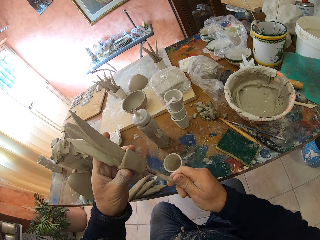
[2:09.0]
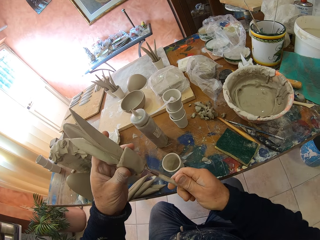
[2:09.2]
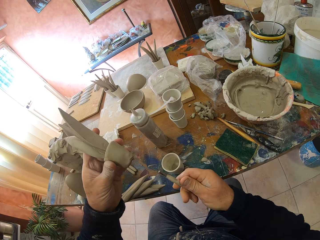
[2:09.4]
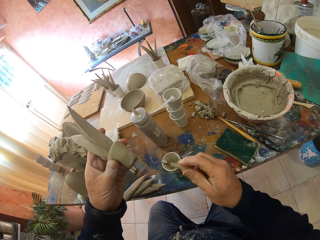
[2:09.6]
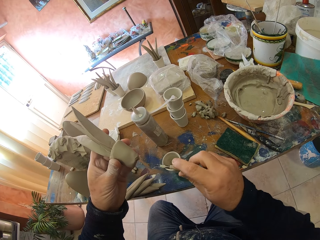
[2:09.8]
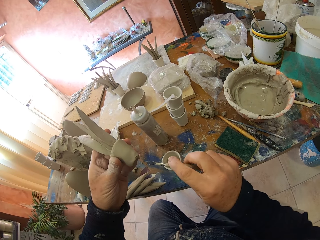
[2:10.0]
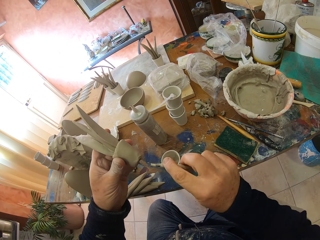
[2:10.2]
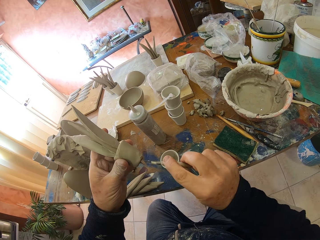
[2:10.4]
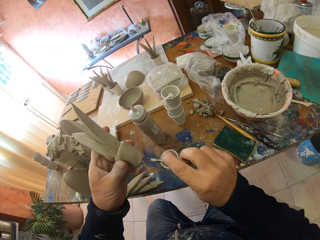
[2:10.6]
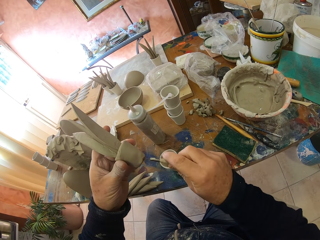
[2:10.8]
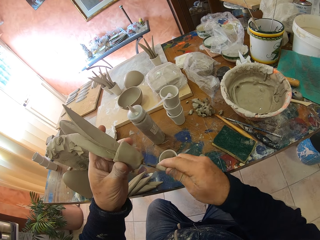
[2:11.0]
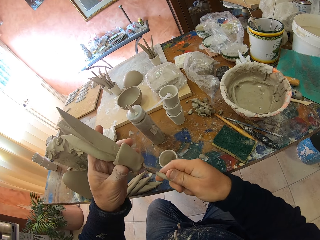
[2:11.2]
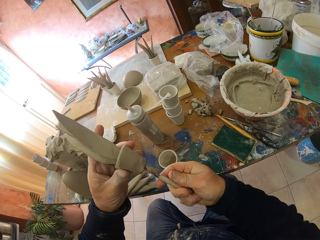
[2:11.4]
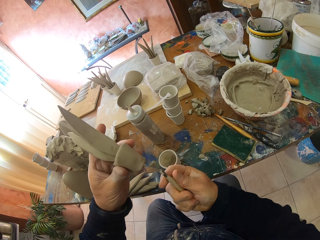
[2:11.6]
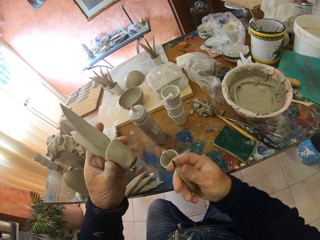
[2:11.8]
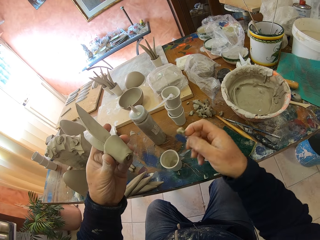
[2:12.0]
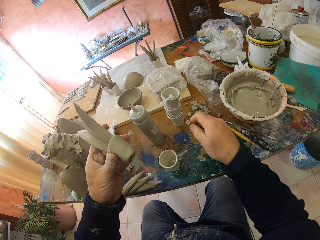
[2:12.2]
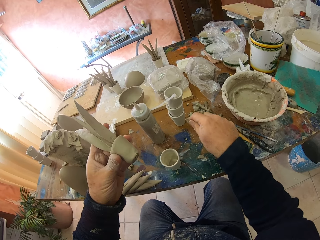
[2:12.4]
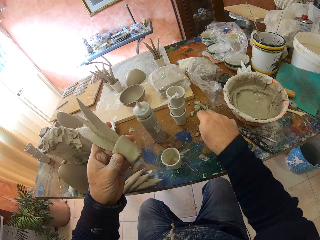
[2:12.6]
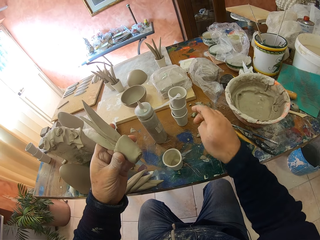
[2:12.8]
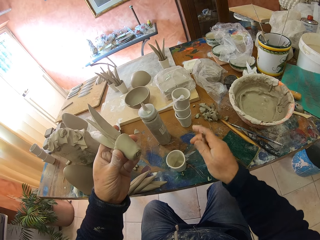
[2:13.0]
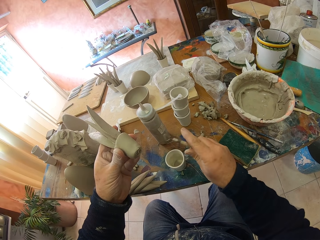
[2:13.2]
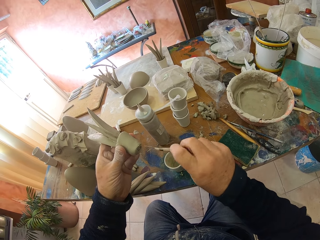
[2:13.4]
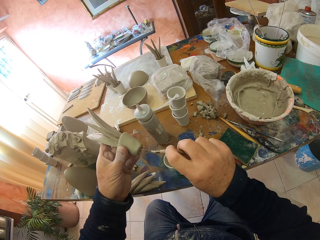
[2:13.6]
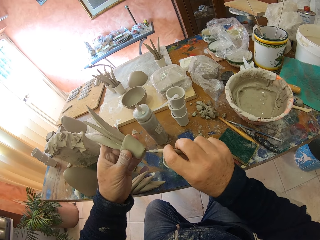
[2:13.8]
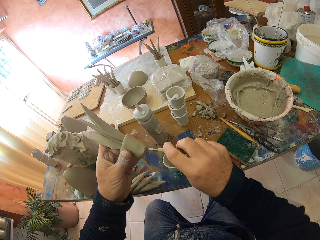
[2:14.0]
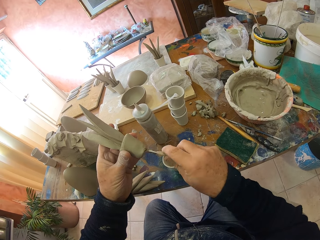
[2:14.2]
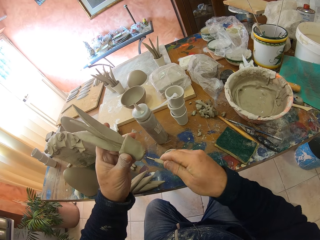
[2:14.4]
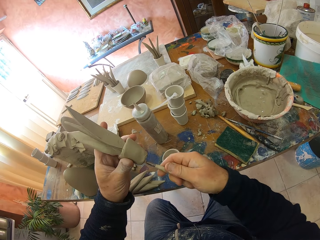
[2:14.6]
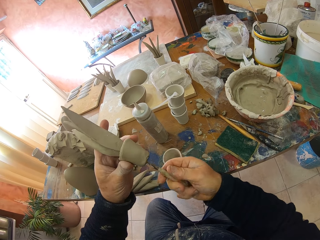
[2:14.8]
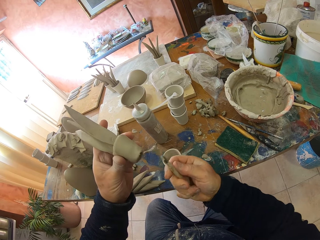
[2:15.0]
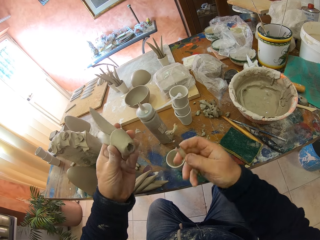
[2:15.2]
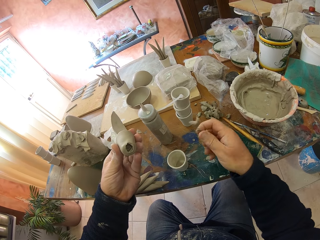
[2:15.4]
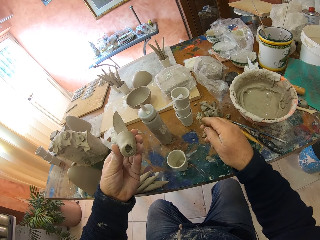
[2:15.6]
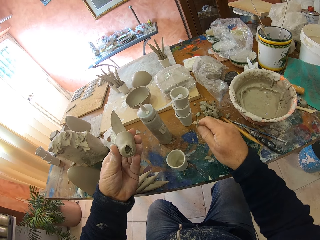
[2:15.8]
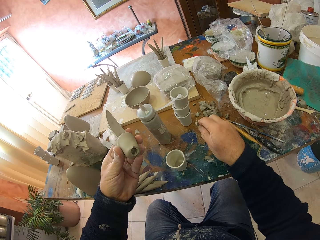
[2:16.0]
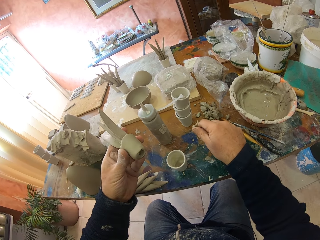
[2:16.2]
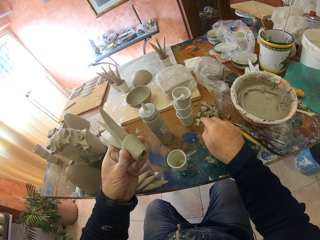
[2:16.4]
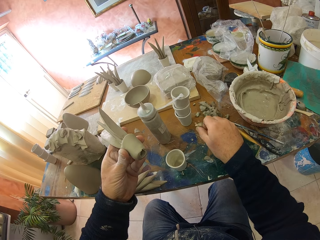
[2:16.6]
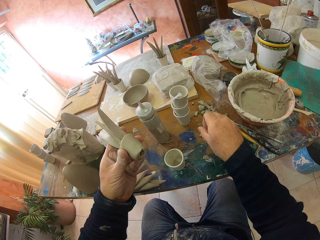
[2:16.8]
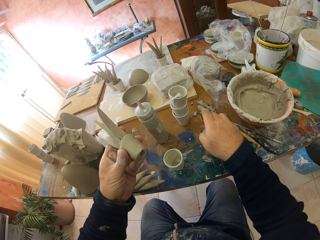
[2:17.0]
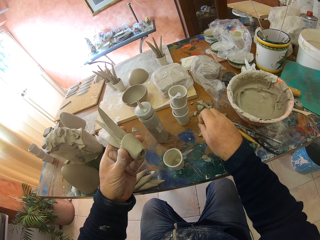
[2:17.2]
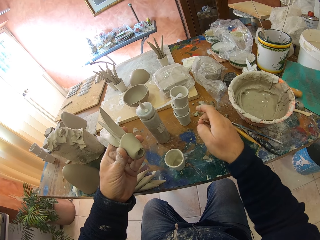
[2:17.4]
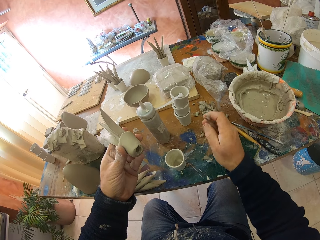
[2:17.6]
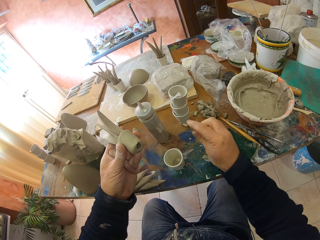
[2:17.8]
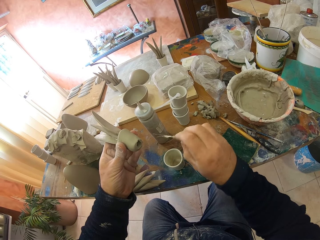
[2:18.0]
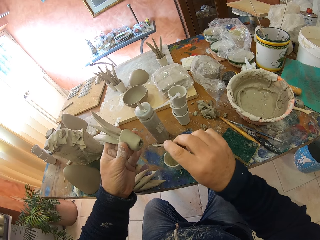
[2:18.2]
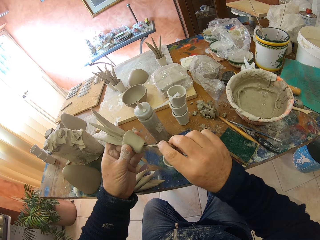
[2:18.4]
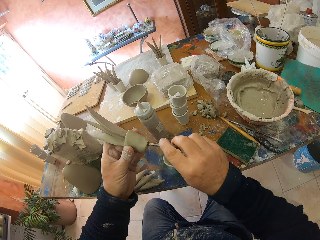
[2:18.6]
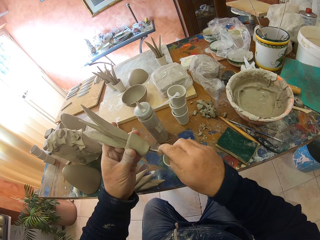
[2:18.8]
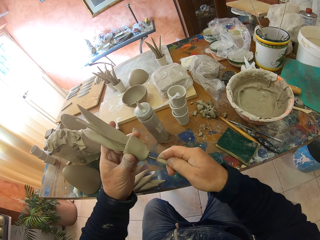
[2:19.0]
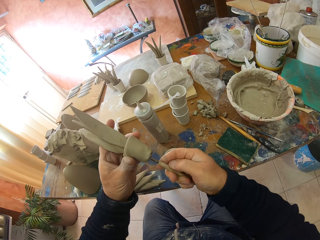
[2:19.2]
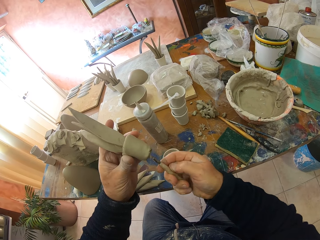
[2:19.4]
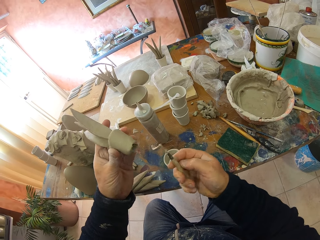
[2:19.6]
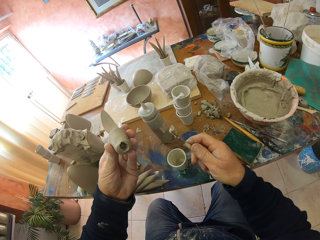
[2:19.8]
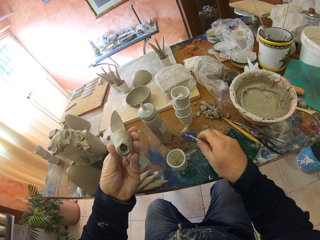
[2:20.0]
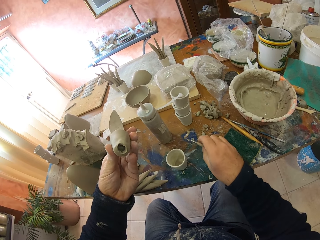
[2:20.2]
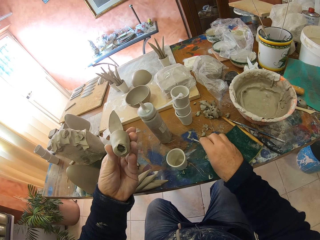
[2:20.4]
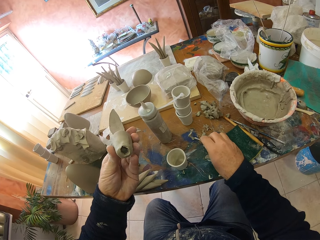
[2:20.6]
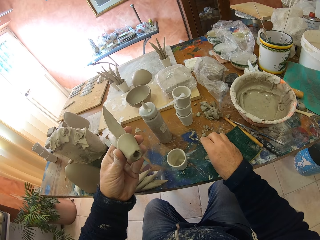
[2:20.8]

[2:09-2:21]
The camera wearer makes a hole in the clay. They remove the clay from the pottery.

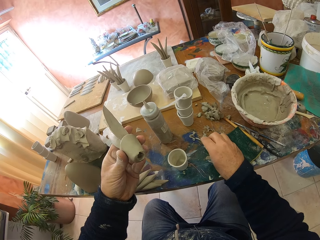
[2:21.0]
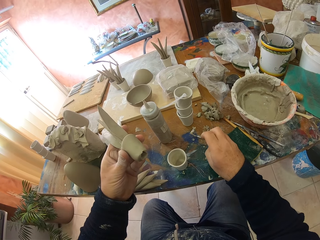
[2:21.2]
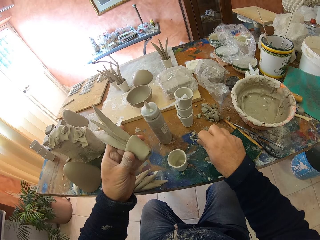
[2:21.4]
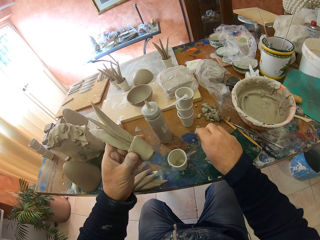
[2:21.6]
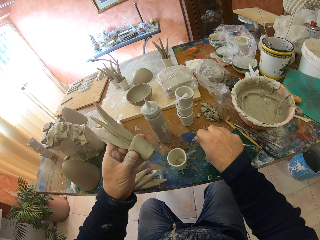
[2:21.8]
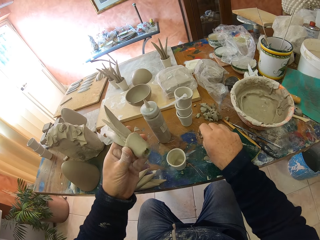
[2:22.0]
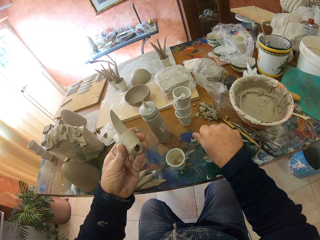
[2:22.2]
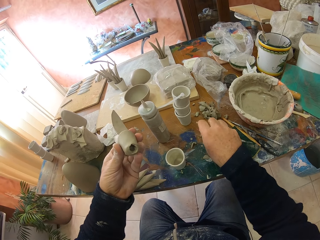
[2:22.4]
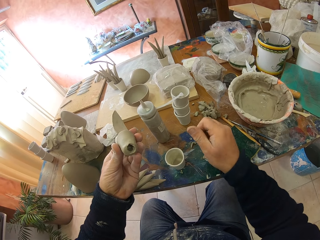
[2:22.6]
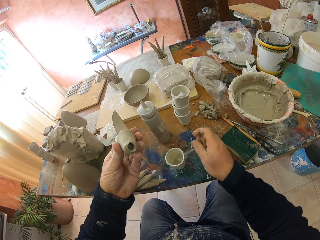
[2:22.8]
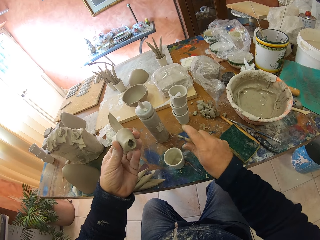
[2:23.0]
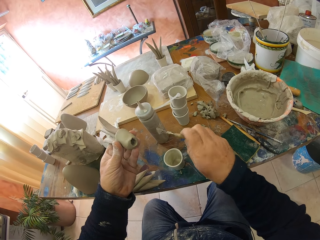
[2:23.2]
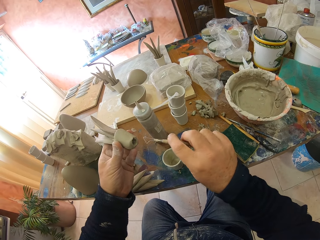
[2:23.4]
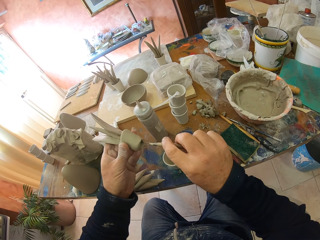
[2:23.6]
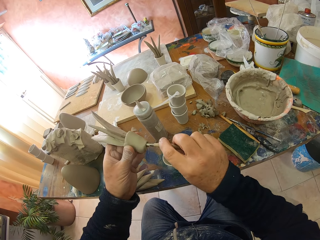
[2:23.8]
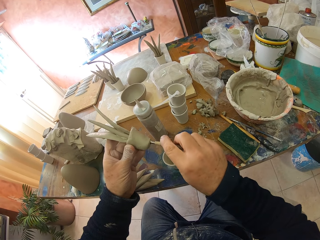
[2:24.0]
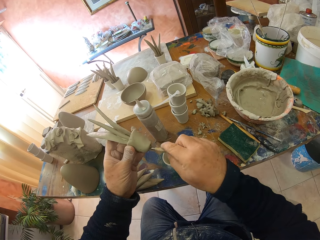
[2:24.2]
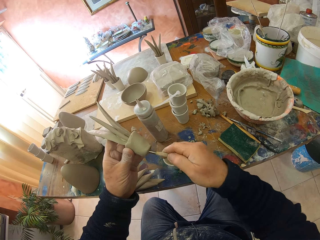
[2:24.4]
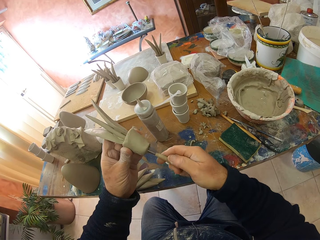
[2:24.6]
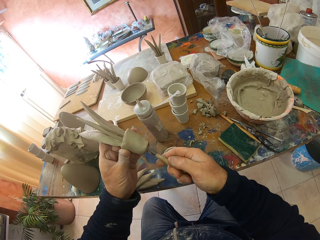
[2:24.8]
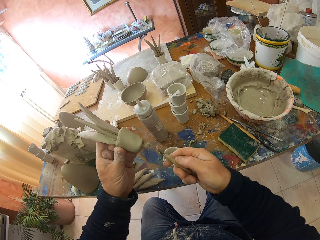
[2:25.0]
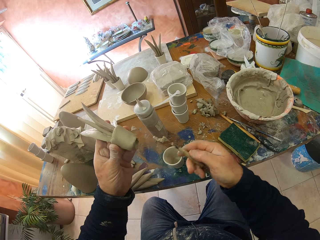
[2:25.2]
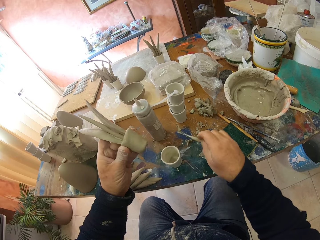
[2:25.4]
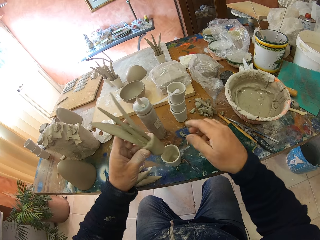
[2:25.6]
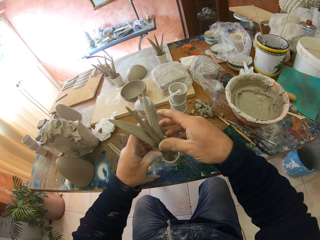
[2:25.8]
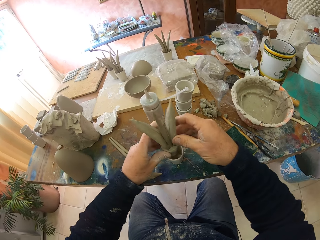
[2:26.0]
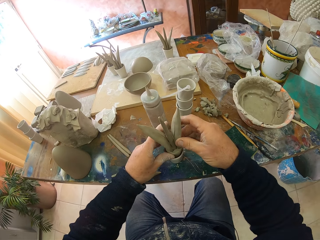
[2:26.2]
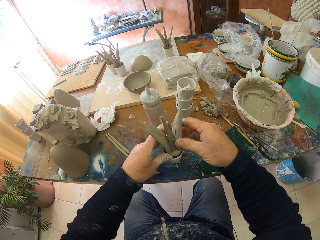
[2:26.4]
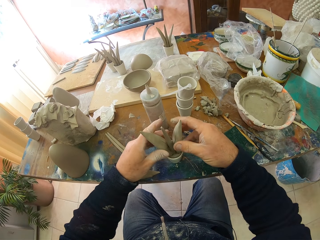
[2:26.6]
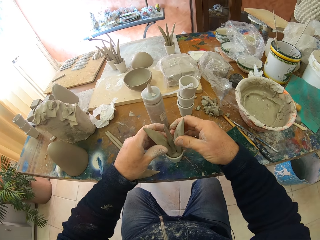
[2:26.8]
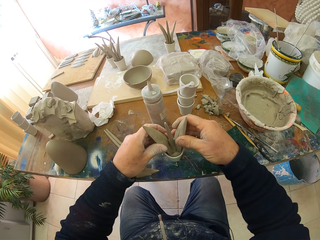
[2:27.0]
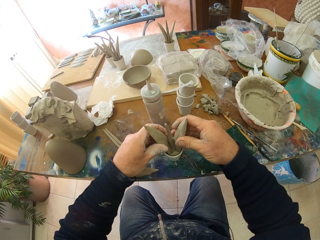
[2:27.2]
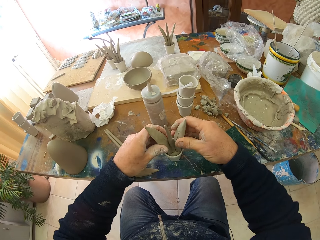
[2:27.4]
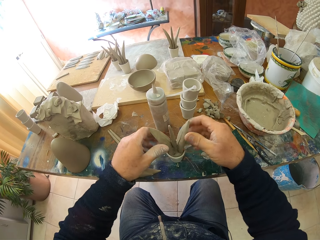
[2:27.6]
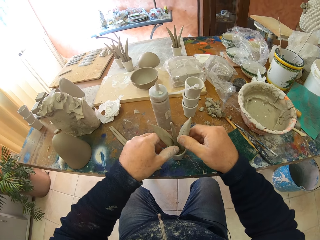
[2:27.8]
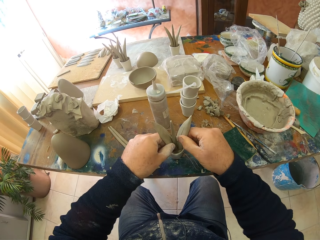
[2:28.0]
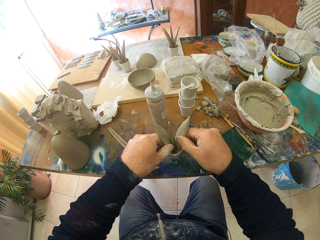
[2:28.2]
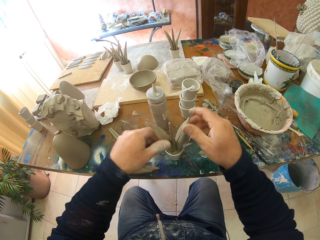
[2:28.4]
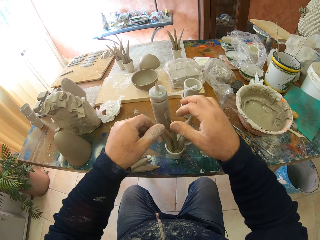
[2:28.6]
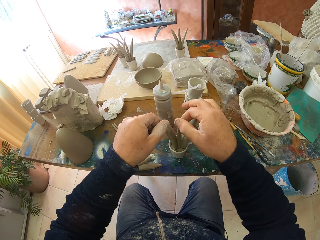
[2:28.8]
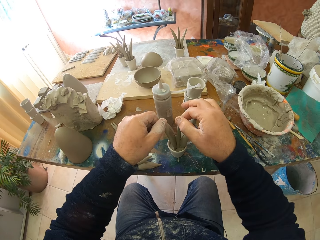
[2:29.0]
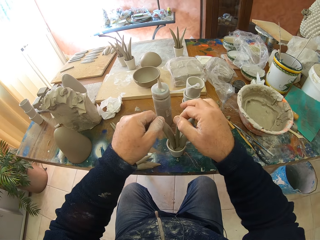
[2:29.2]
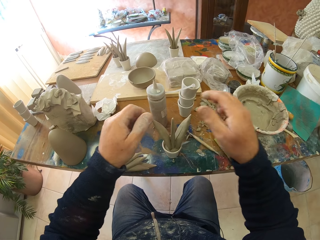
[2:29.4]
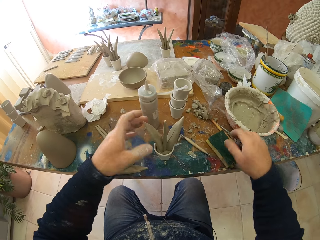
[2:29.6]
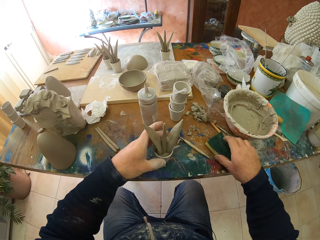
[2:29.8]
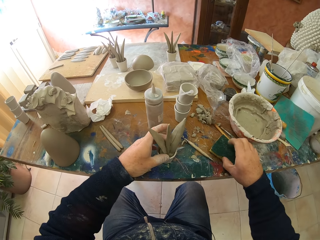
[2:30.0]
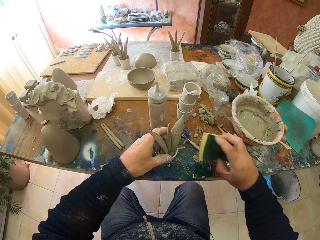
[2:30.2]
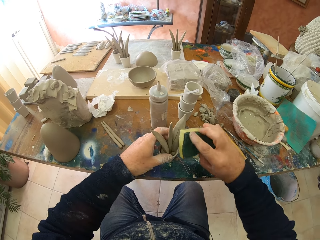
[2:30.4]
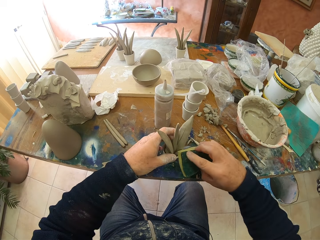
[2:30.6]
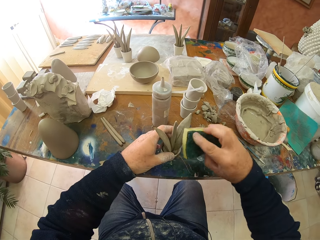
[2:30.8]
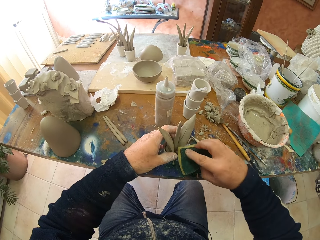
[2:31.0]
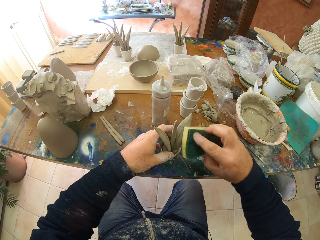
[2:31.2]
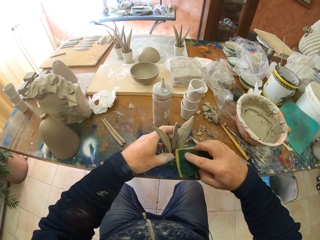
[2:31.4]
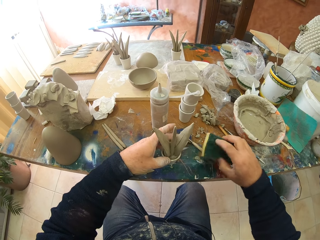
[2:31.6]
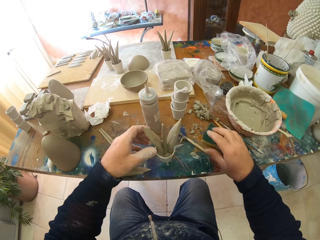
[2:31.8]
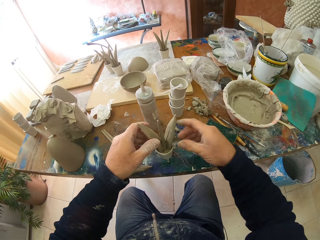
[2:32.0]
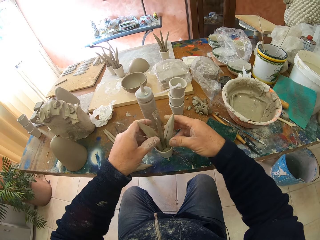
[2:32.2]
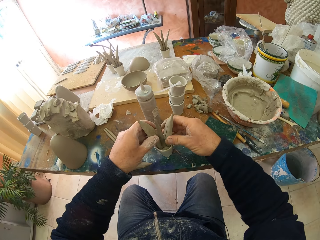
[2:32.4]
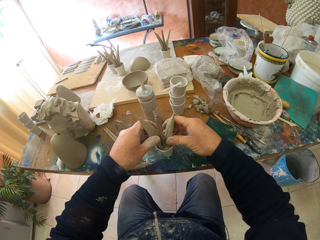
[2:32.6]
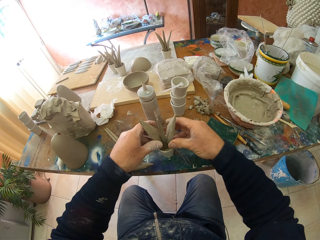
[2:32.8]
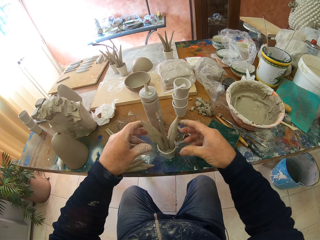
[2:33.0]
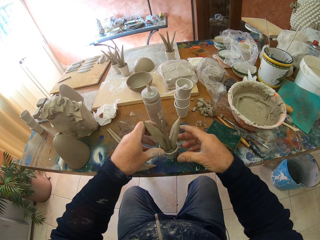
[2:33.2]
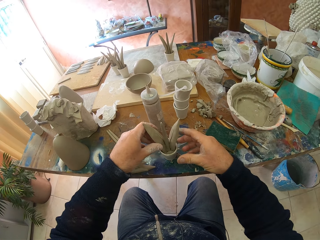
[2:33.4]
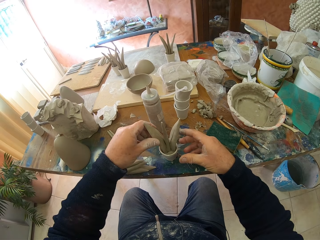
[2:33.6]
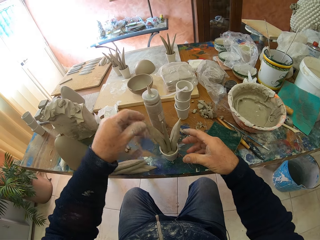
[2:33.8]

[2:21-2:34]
The camera wearer puts the pottery in the pottery on the table. They pick the sponge on the table and smoothen the pottery with the sponge.
